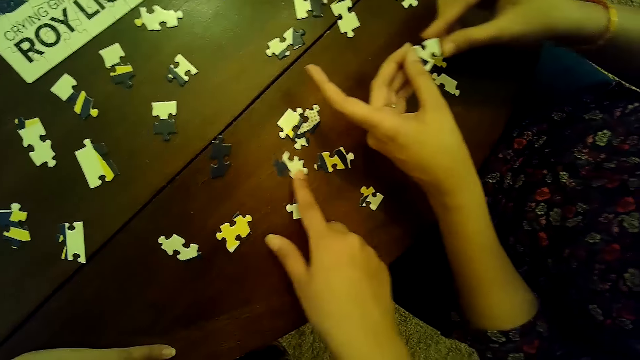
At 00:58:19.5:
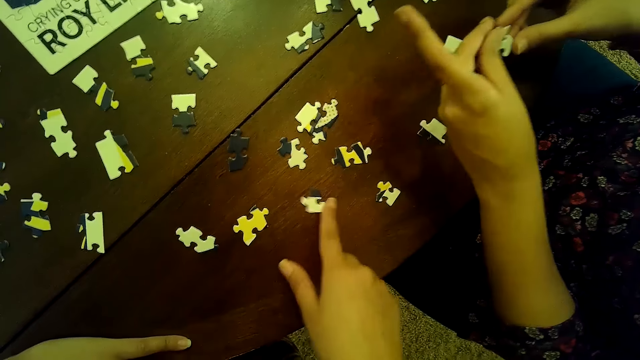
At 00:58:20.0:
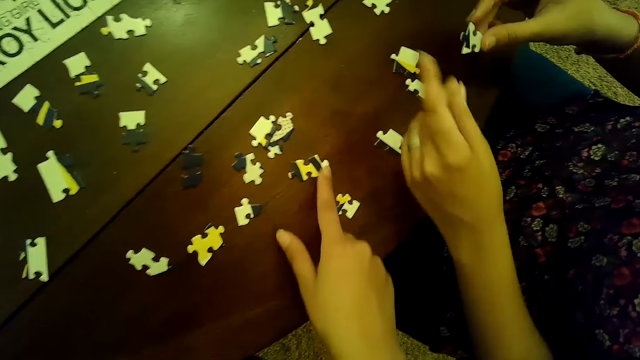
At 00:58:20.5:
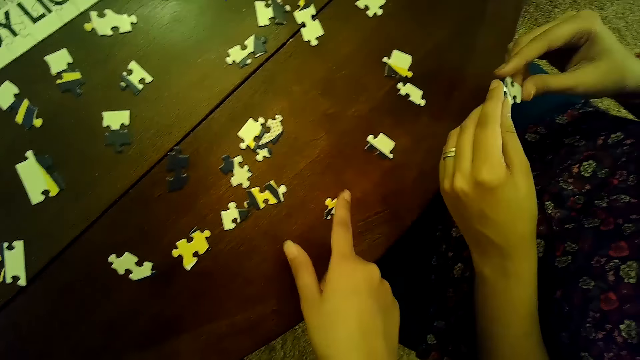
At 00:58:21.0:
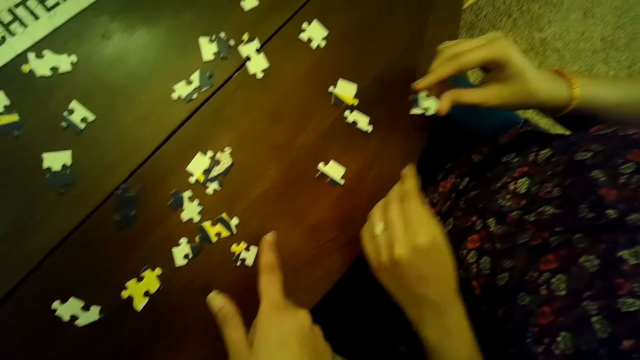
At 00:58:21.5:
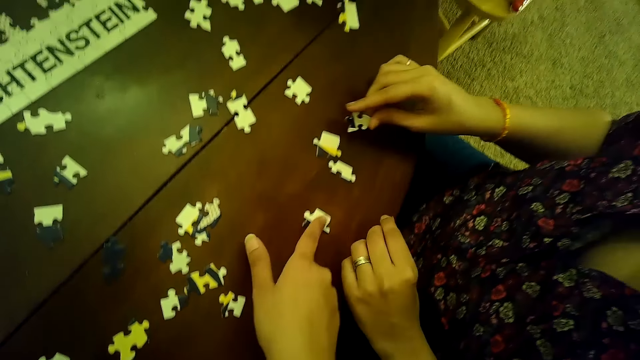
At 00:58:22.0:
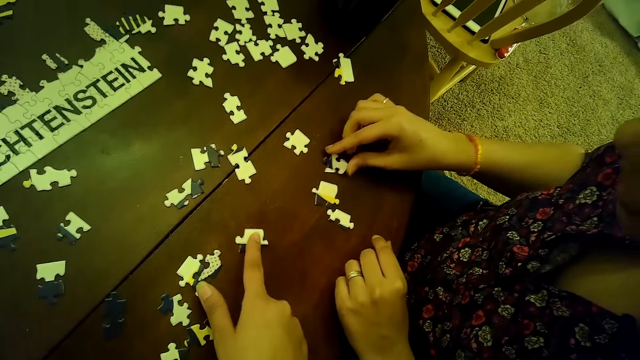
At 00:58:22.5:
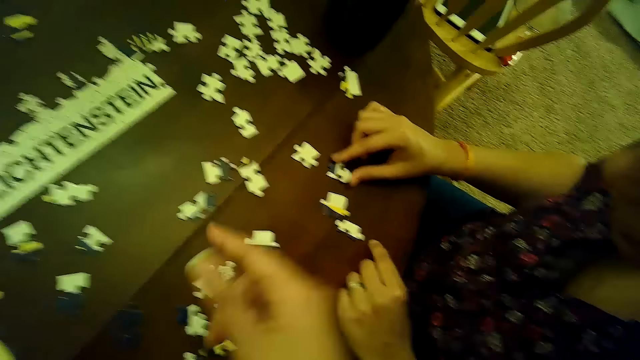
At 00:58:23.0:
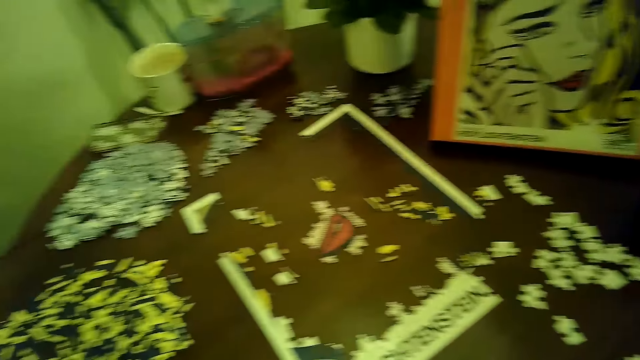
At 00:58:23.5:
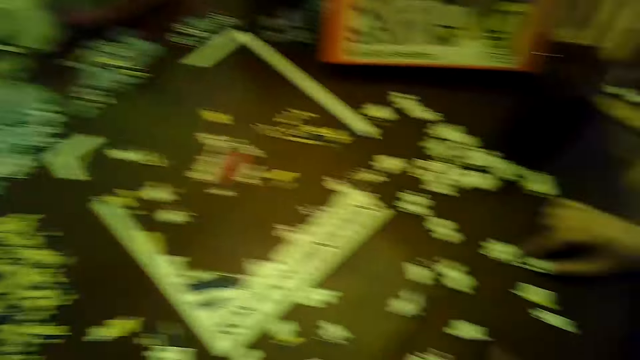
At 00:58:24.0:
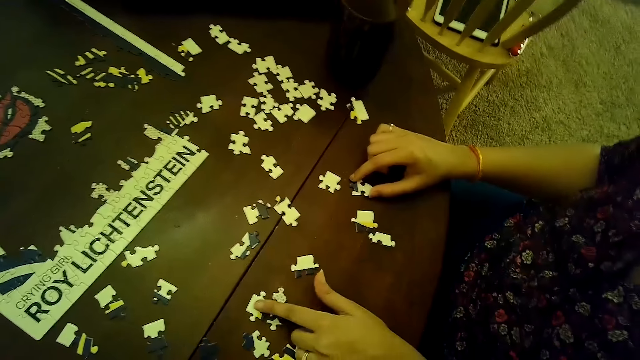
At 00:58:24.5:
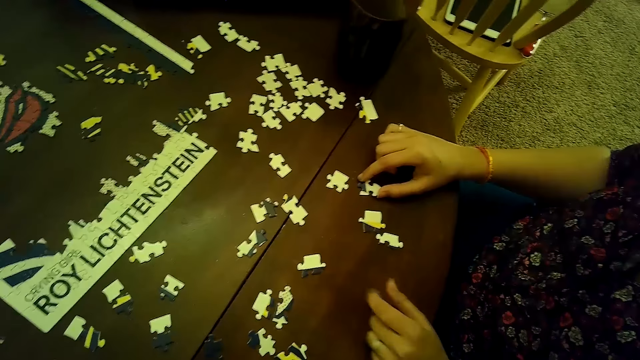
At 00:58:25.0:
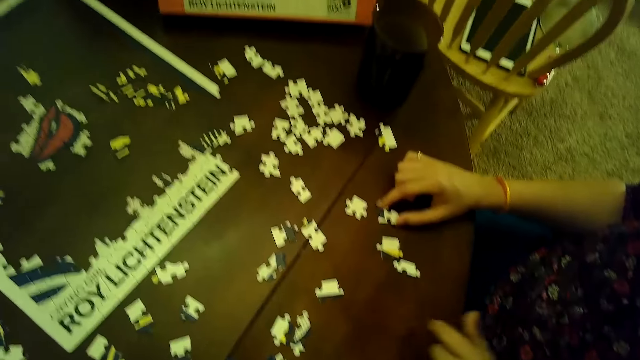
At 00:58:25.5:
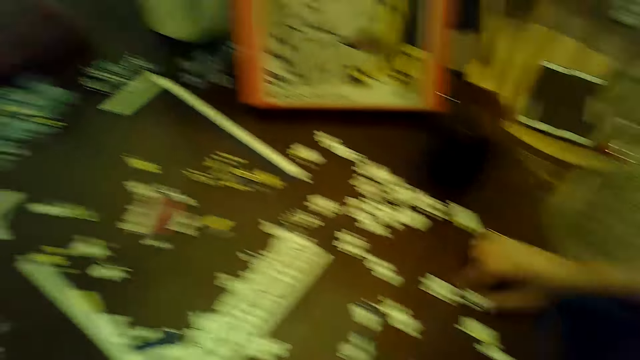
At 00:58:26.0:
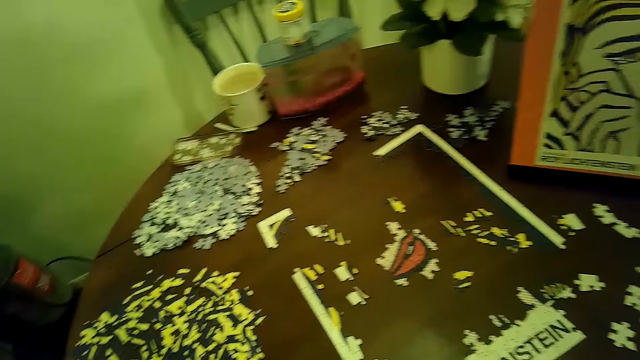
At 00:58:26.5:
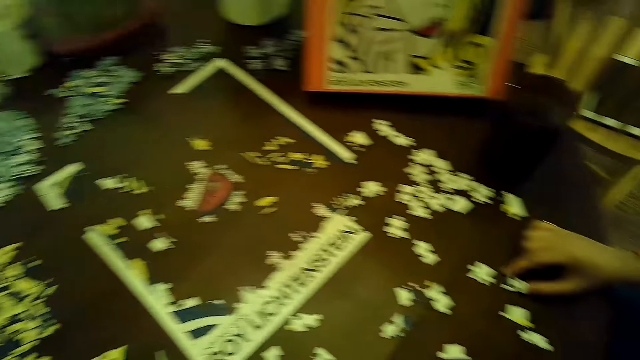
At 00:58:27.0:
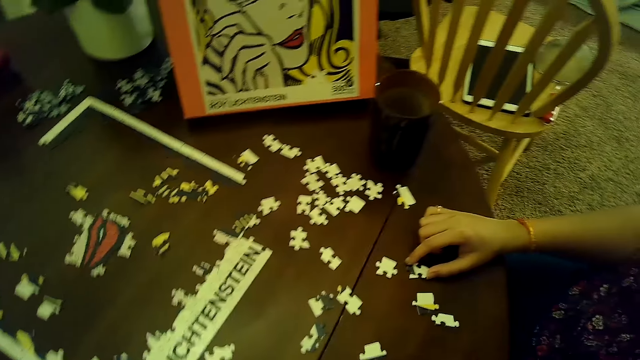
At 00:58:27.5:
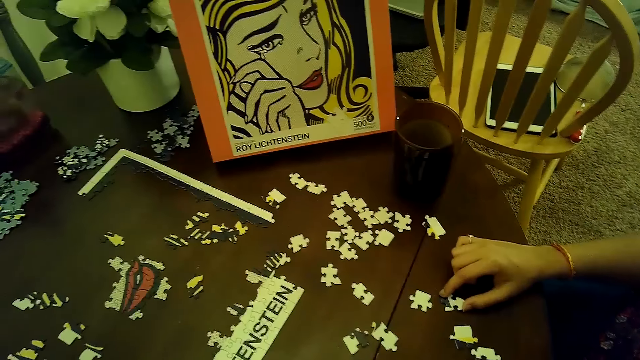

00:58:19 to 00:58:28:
The camera wearer moves a puzzle piece with her right hand repeatedly. A woman holds the puzzle piece with her right hand and holds the puzzle piece with both hands. The camera wearer moves a puzzle piece with her right hand. The woman holds the puzzle piece with her right hand. The camera wearer moves a puzzle piece with her right hand. The woman places the puzzle piece on the table with her right hand. The camera wearer touches the camera.

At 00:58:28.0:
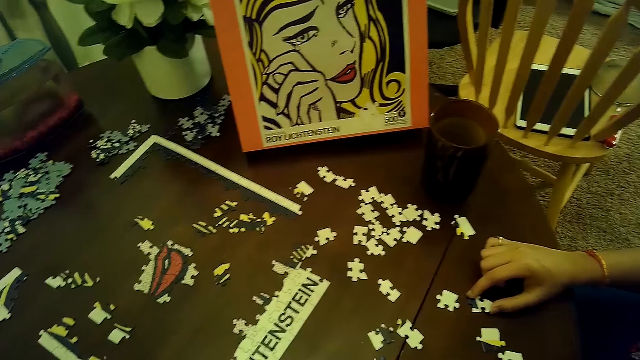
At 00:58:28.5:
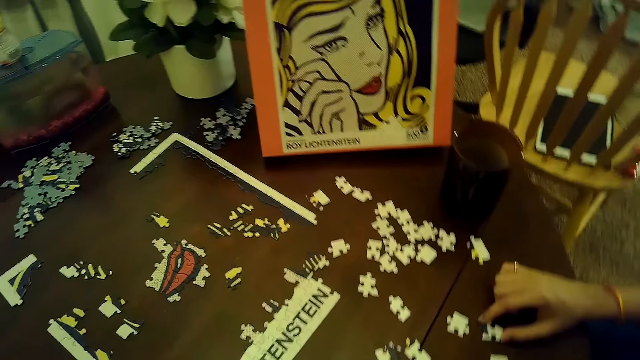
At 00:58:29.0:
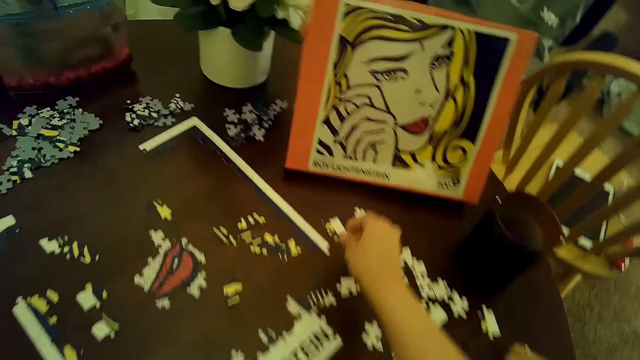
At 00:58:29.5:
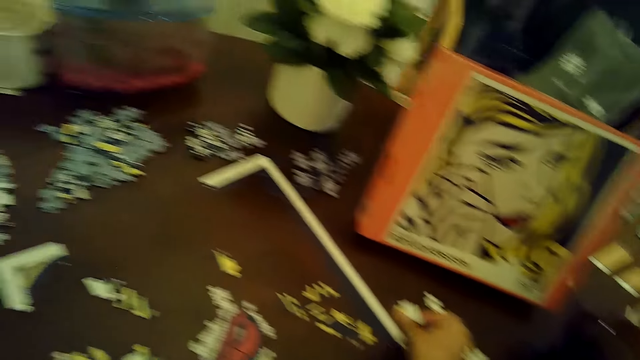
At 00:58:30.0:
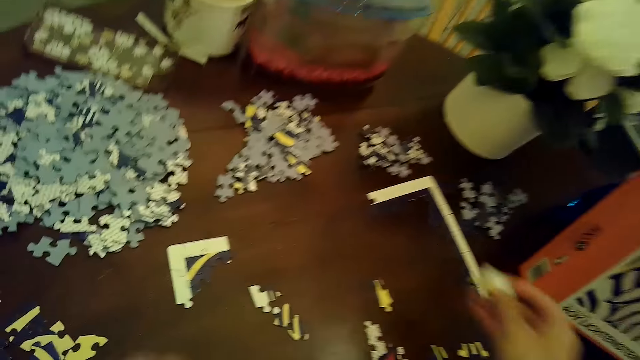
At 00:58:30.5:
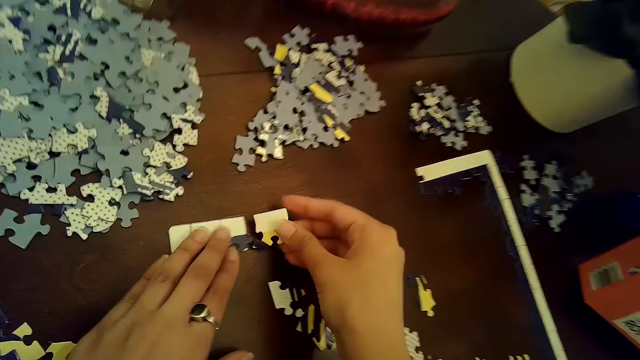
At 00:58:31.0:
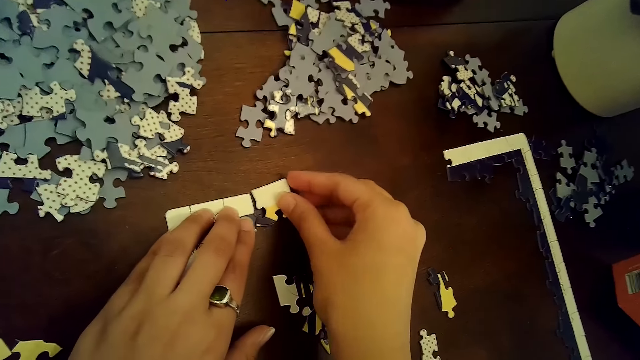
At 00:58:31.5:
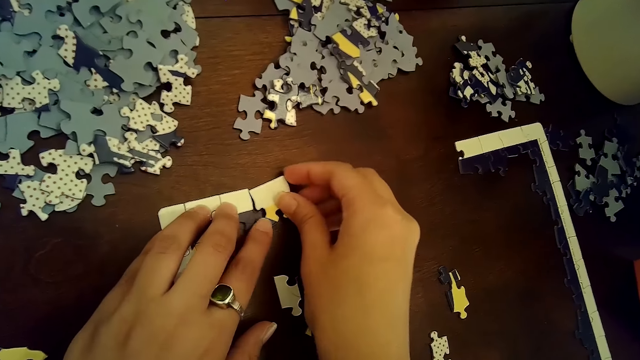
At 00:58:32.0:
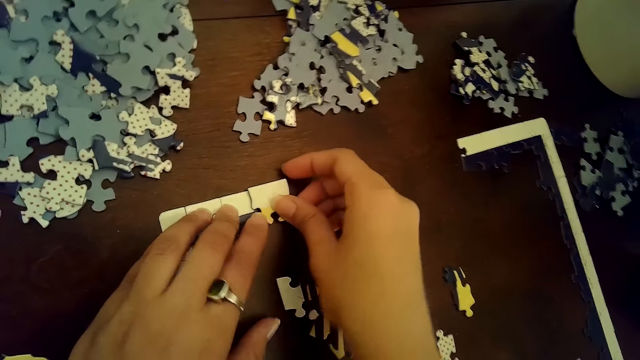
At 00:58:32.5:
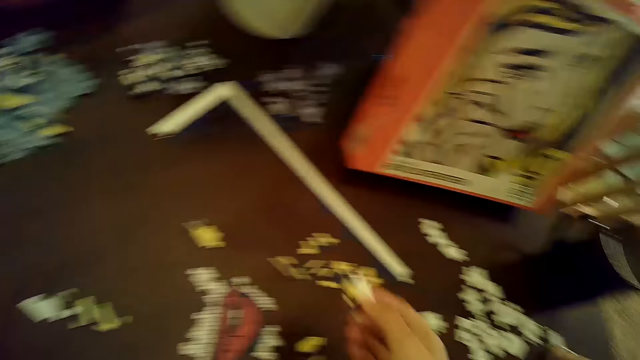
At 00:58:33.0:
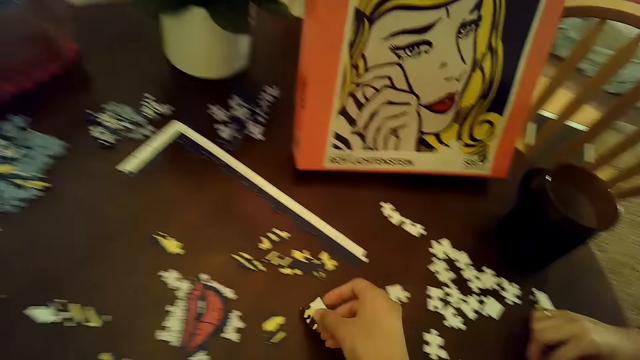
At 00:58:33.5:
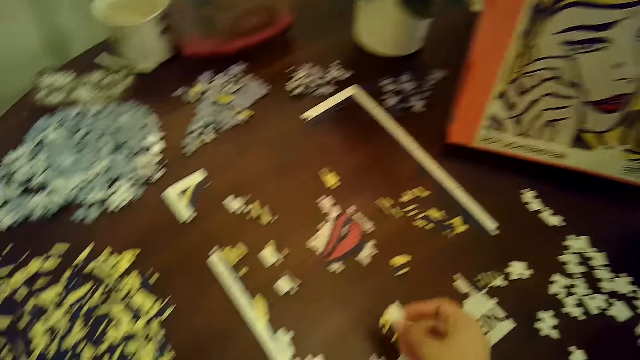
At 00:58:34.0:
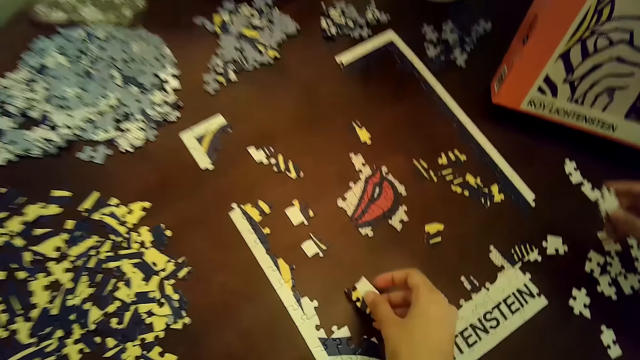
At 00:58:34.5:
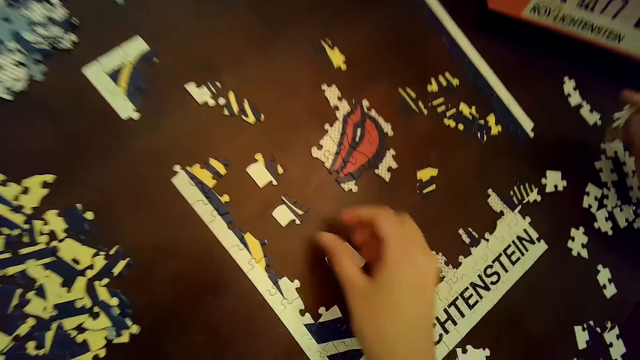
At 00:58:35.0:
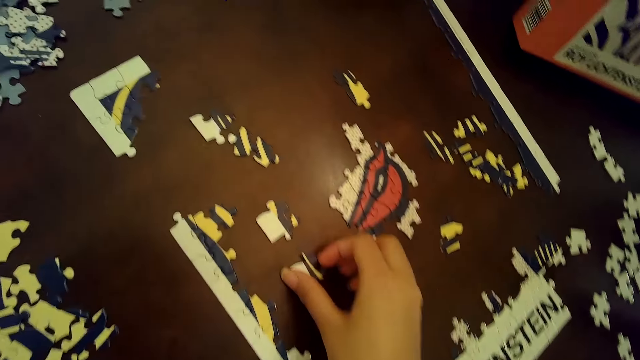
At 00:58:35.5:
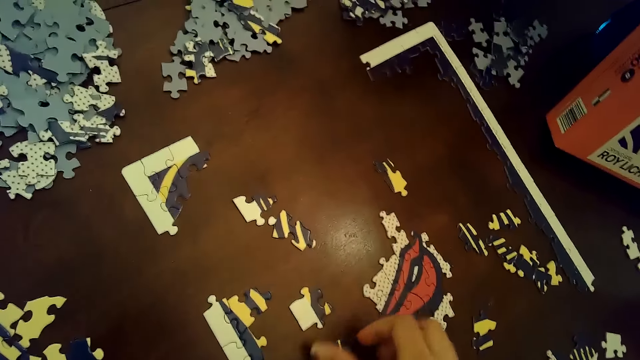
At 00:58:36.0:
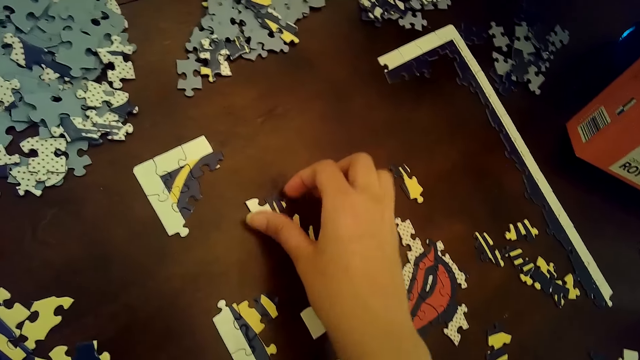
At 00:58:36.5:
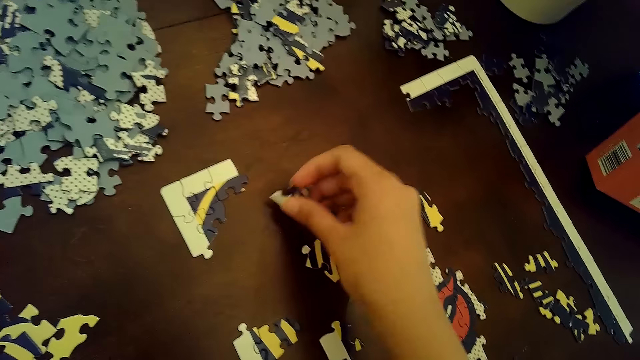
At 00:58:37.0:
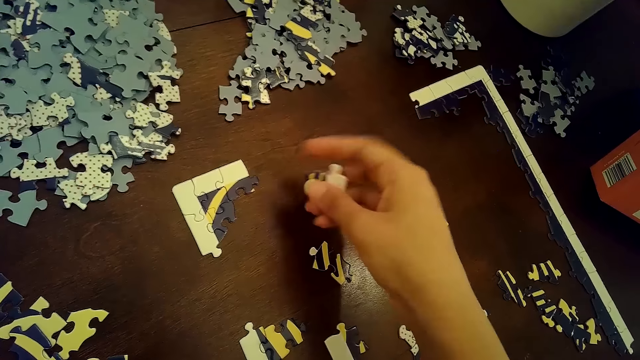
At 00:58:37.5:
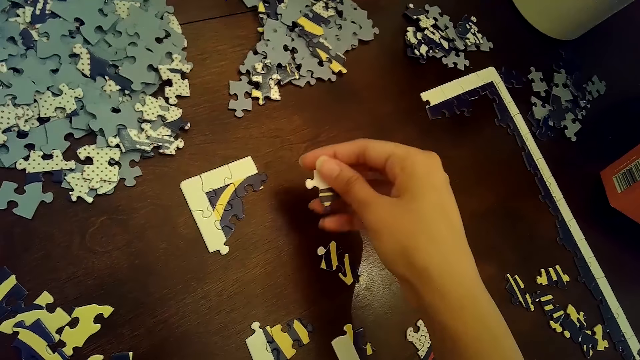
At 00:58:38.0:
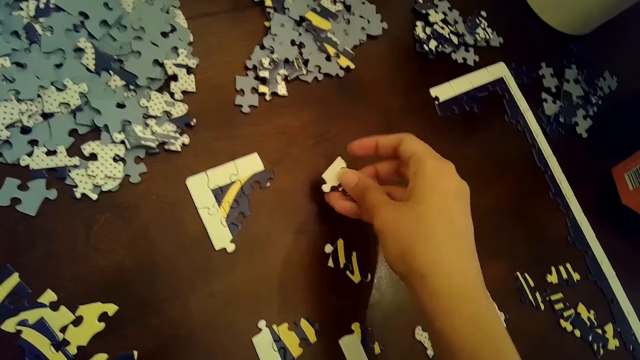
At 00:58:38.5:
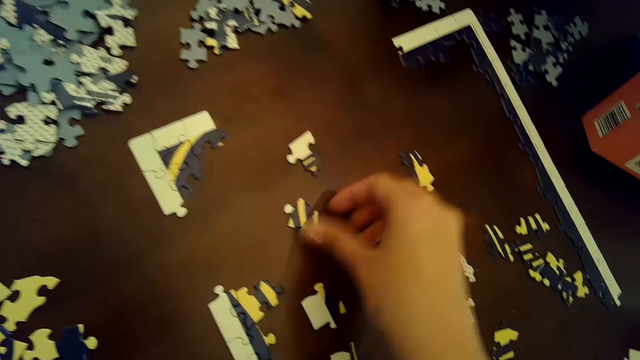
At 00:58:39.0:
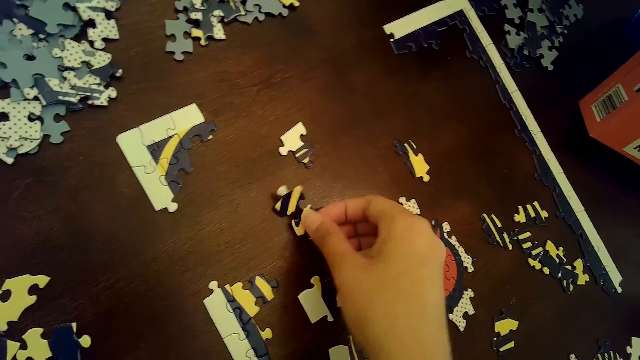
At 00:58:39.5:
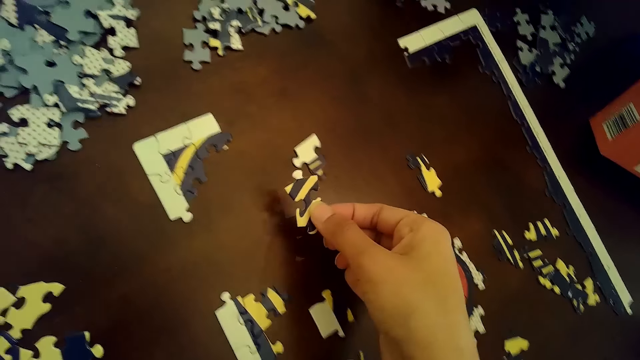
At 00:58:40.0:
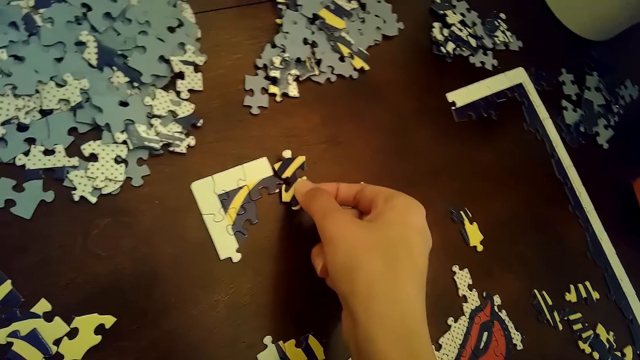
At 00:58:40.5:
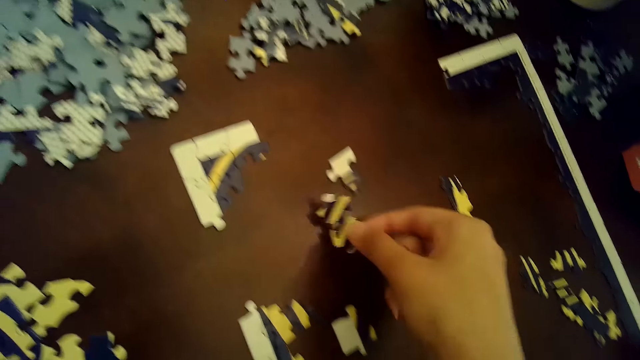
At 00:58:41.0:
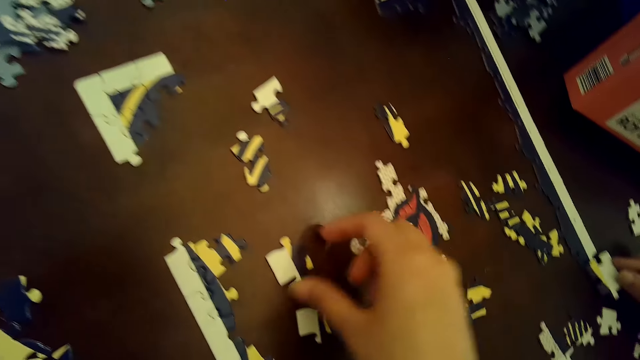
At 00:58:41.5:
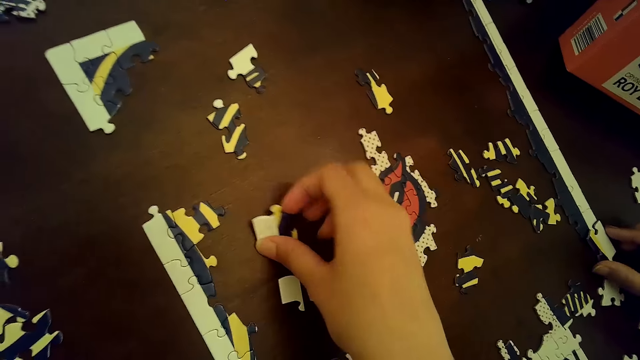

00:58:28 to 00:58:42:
The camera wearer picks a puzzle piece or card from the table with her right hand. She places the puzzle piece on the puzzle with her right hand. She removes the puzzle piece from the puzzle with her right hand. She places the puzzle piece on the table with her right hand. A woman picks a puzzle piece from the table with her right hand. The woman puts a card on the table. The camera wearer picks a puzzle piece from the table with her right hand. She rotates the card in a hand. She places the puzzle piece on the table with her right hand. She picks a puzzle piece from the table with her right hand. She places the puzzle piece on the puzzle with her right hand. She places the puzzle piece on the puzzle with her right hand again. She puts a card on the table. The woman places a puzzle piece on the puzzle with her right hand. The camera wearer picks a puzzle piece from the table with her right hand.
